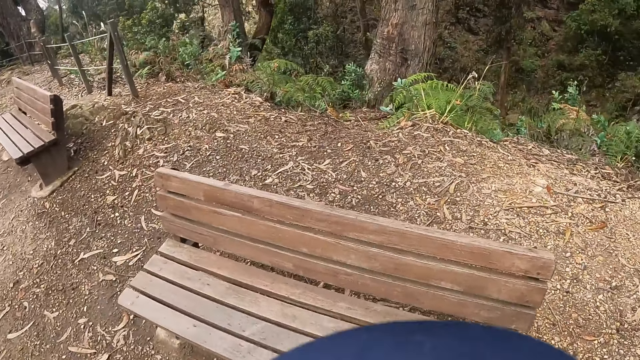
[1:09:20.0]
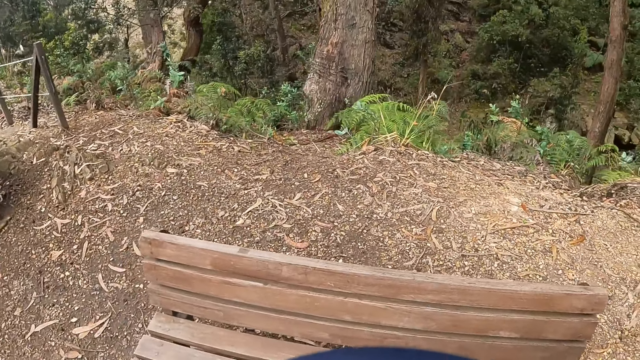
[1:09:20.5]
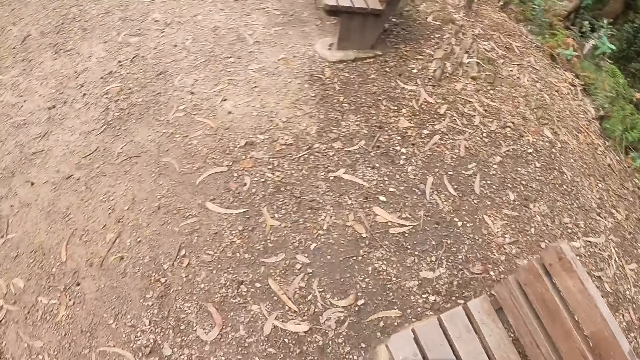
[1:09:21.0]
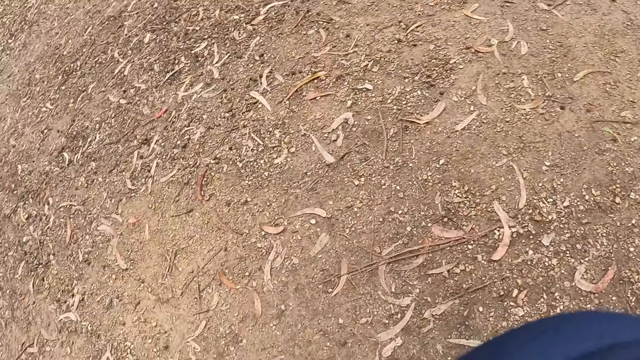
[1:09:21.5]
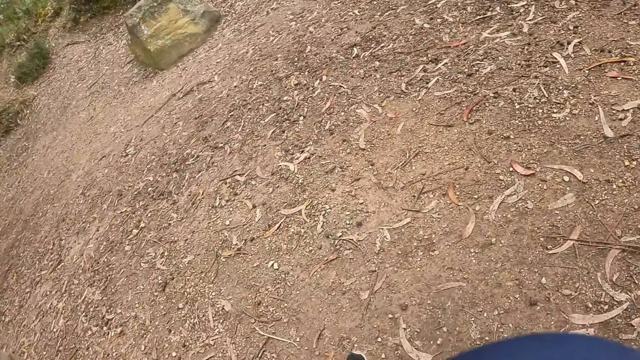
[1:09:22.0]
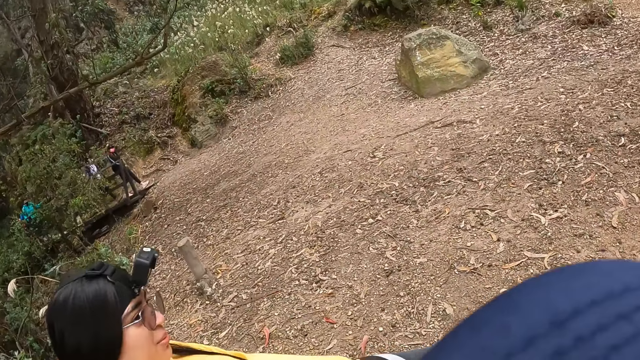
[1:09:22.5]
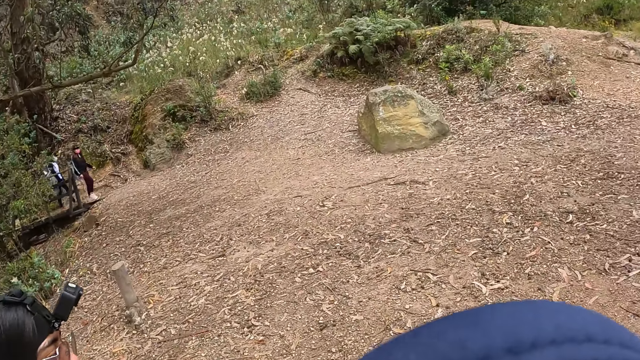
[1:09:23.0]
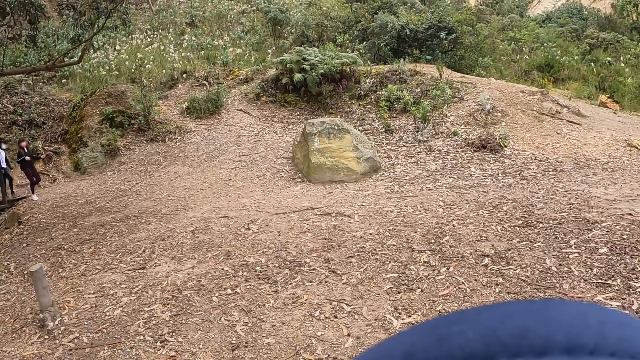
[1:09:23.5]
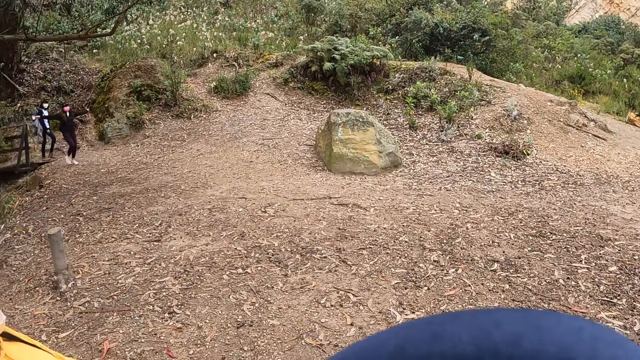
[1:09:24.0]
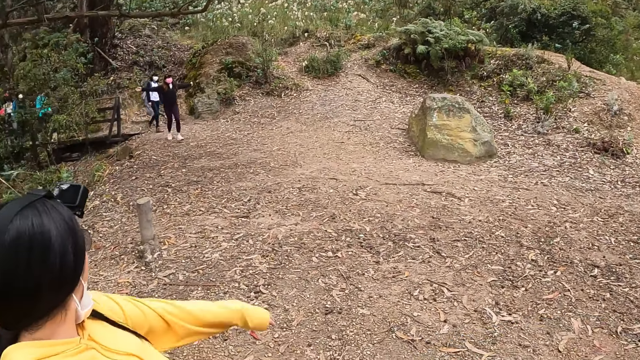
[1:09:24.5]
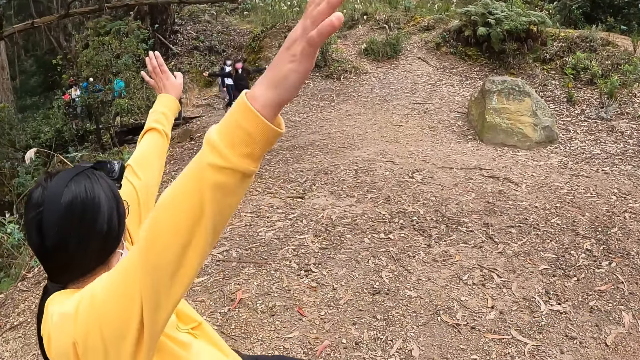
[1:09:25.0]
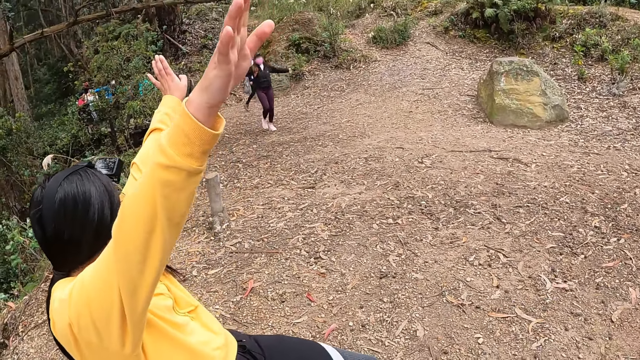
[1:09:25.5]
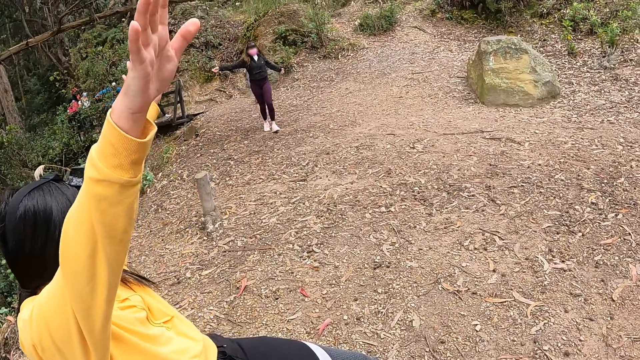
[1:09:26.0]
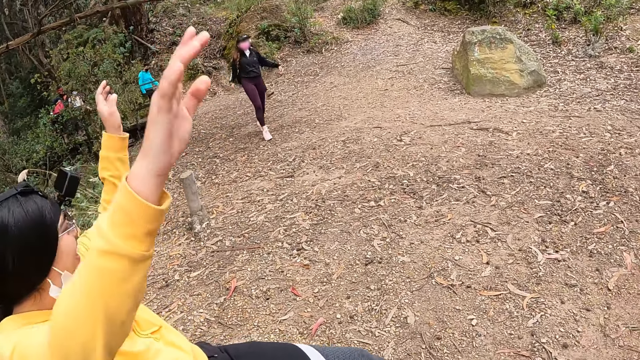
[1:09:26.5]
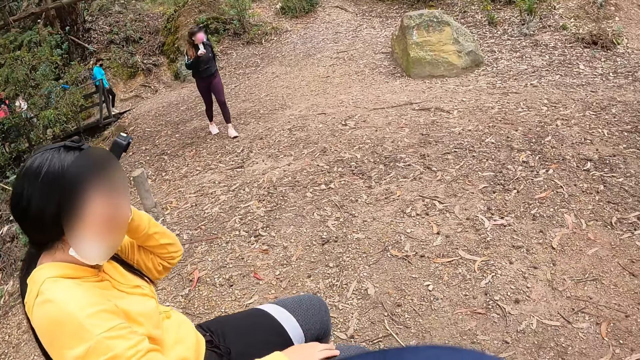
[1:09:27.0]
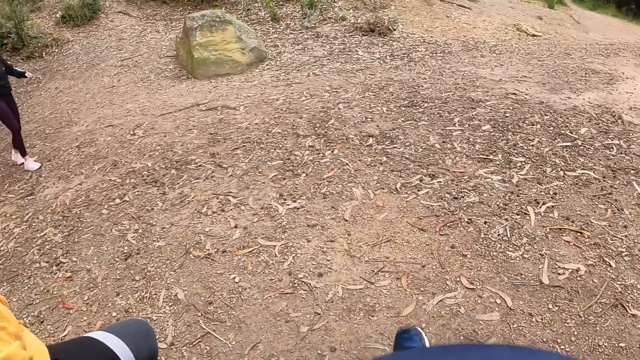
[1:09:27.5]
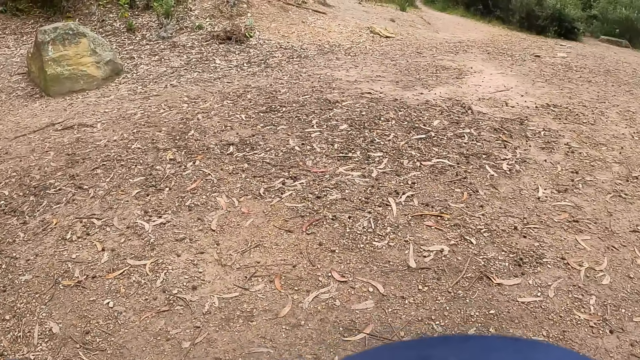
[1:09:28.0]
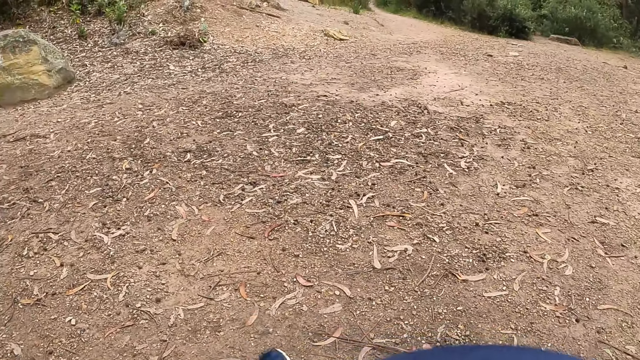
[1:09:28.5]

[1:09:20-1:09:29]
The camera wearer sits on a wooden bench. A lady runs with the hands up towards the camera wearer and another person. The lady raises the hands and lowers the hands.

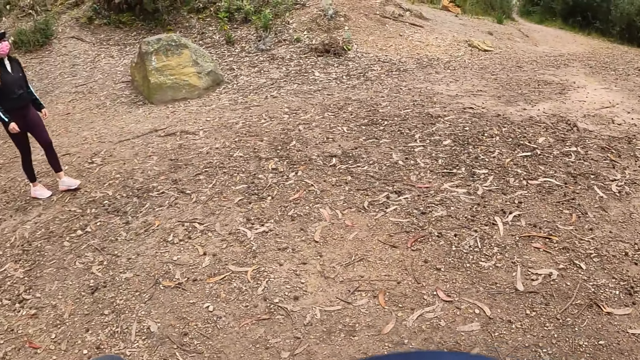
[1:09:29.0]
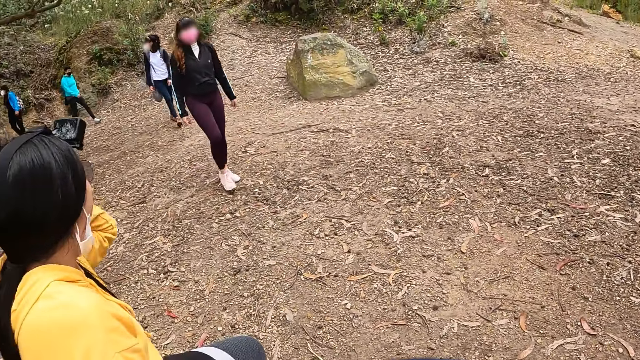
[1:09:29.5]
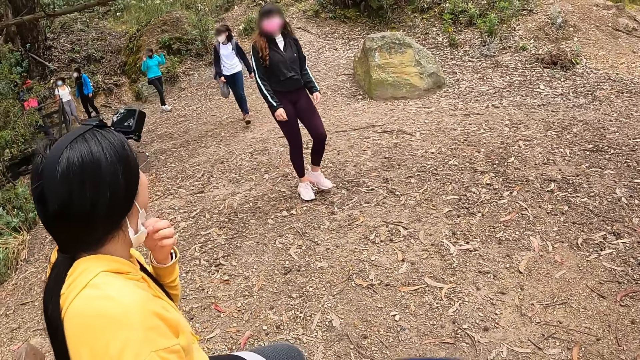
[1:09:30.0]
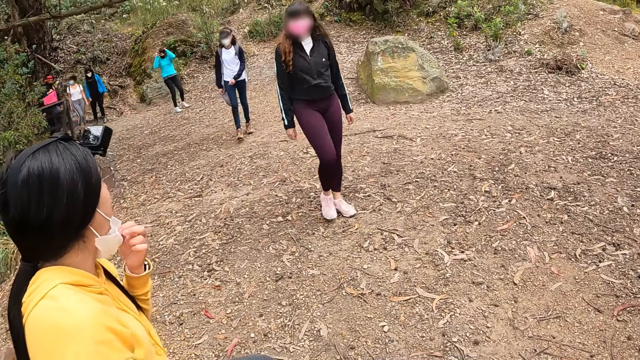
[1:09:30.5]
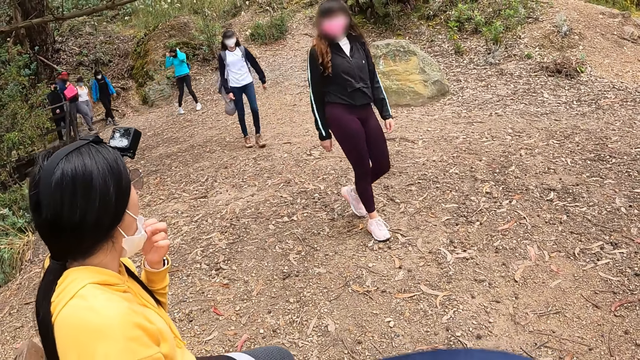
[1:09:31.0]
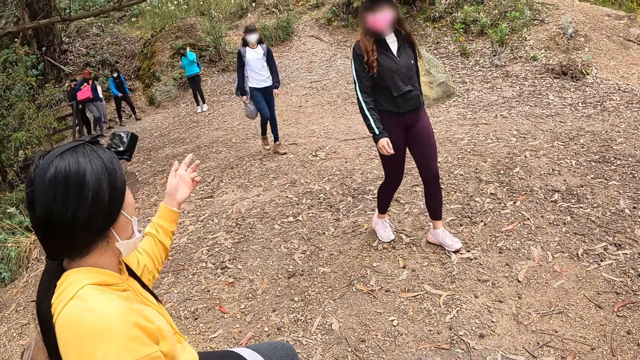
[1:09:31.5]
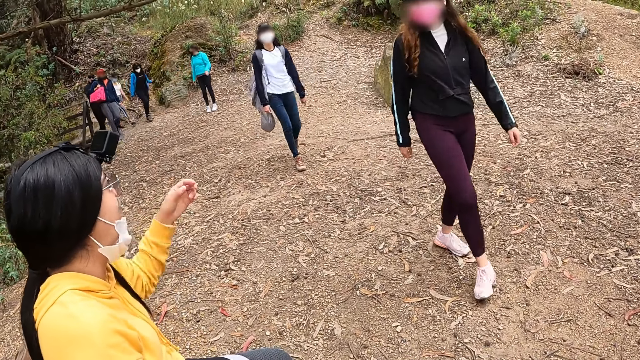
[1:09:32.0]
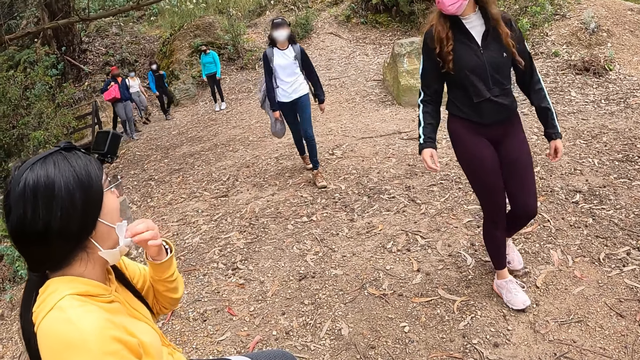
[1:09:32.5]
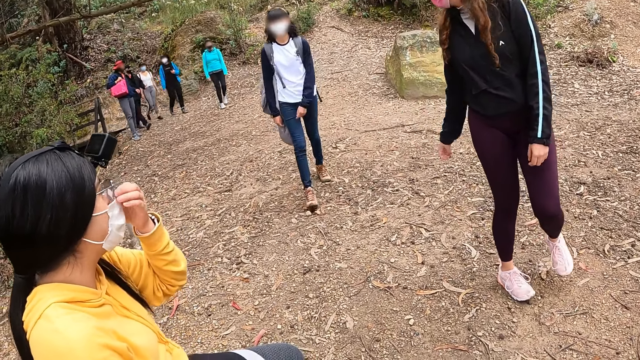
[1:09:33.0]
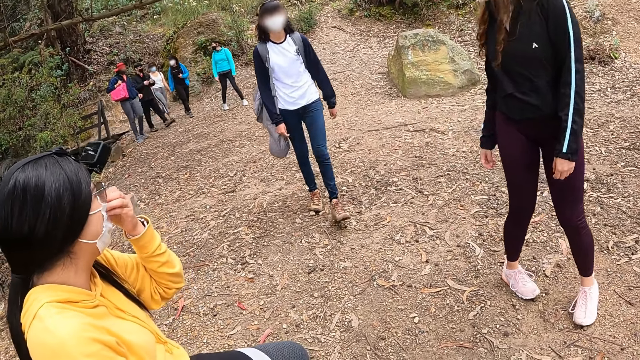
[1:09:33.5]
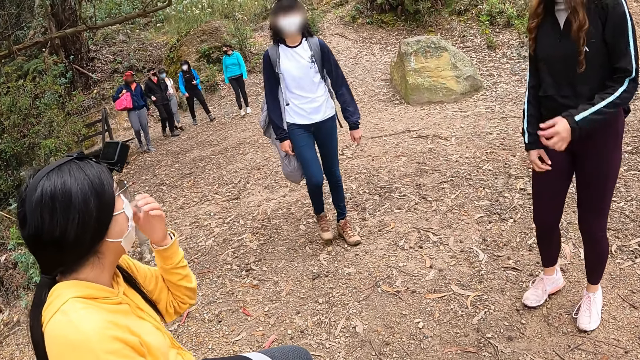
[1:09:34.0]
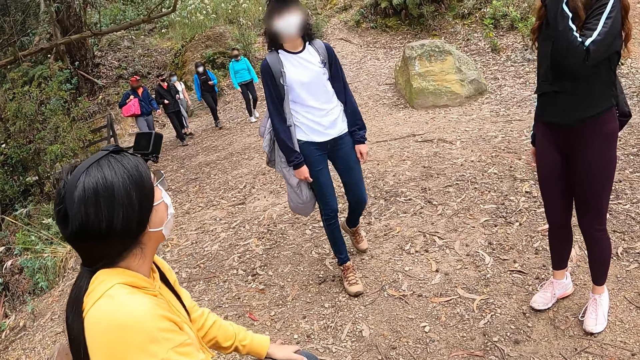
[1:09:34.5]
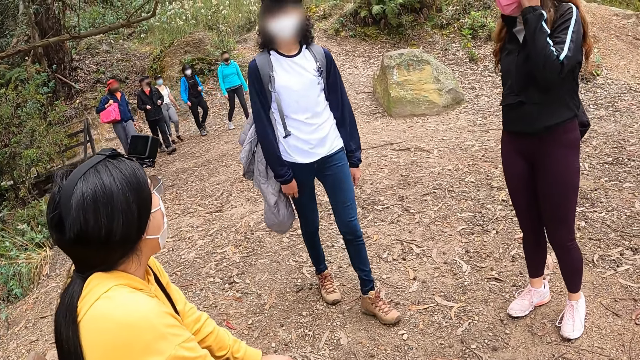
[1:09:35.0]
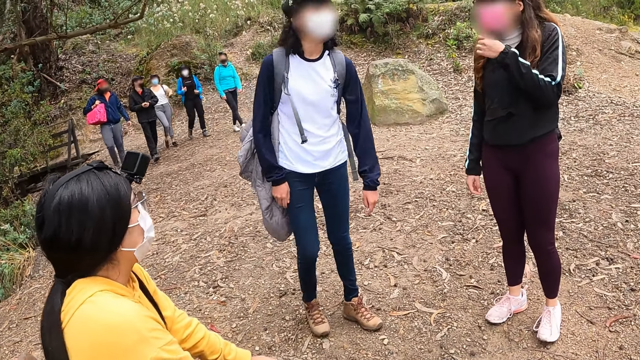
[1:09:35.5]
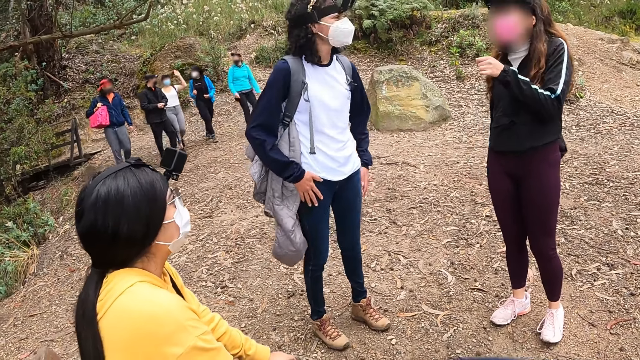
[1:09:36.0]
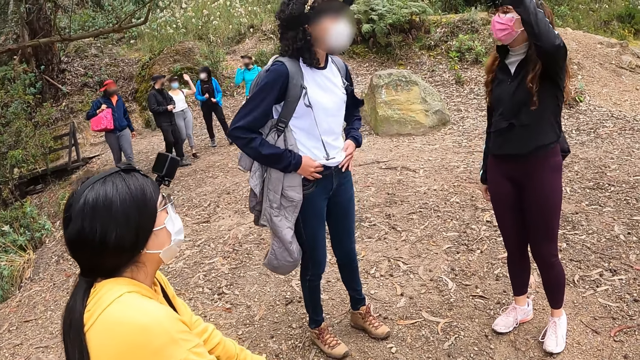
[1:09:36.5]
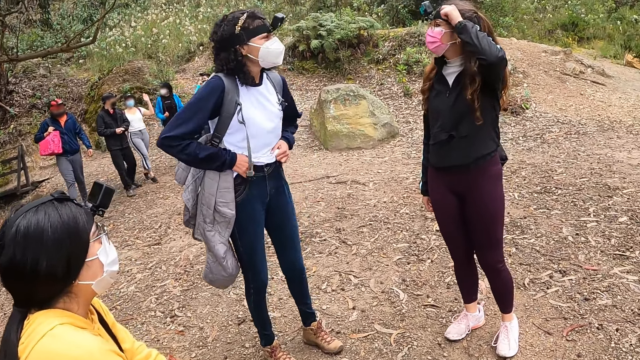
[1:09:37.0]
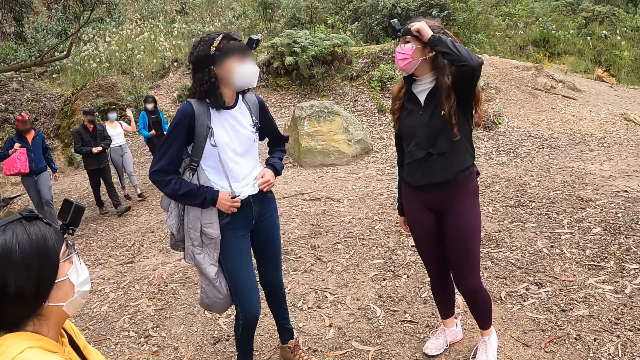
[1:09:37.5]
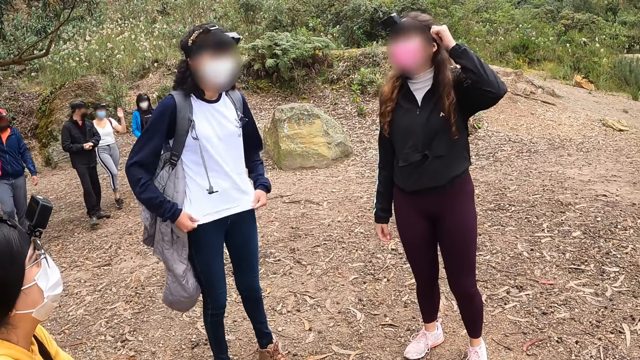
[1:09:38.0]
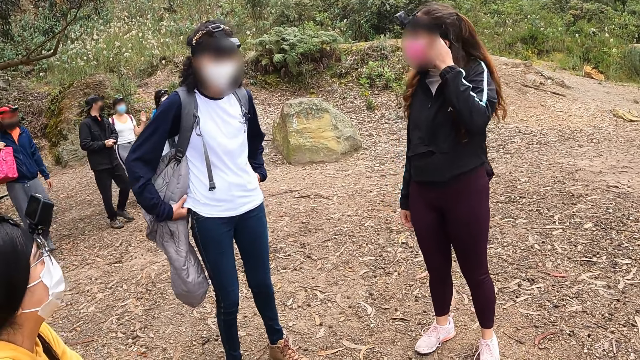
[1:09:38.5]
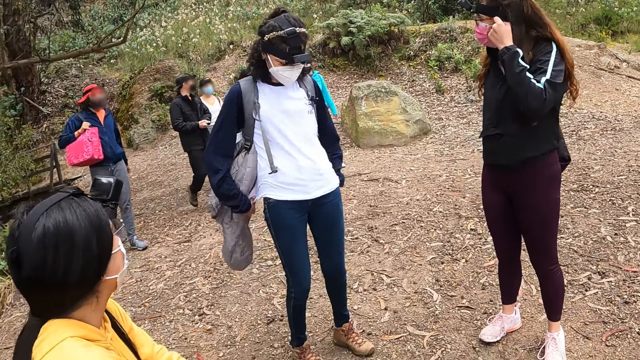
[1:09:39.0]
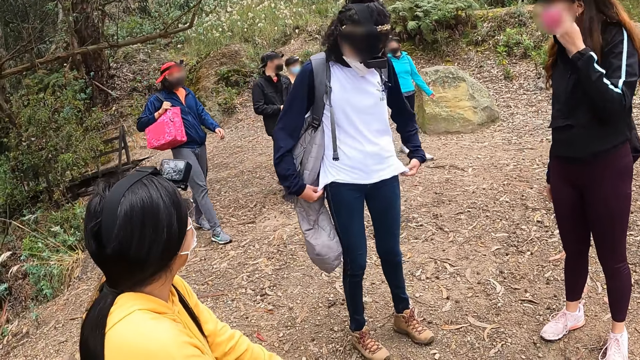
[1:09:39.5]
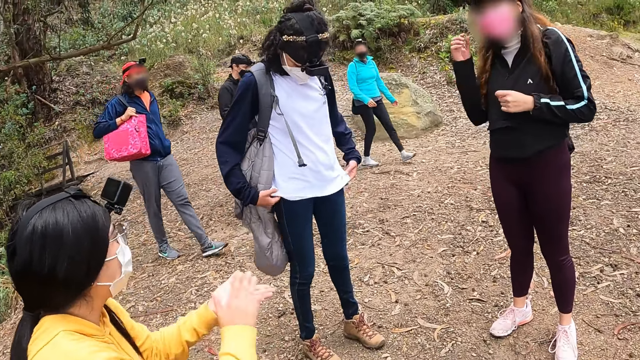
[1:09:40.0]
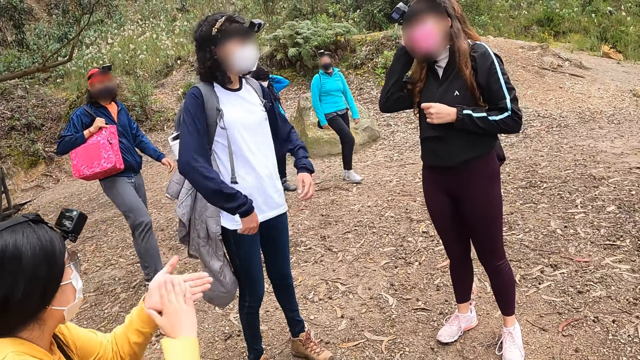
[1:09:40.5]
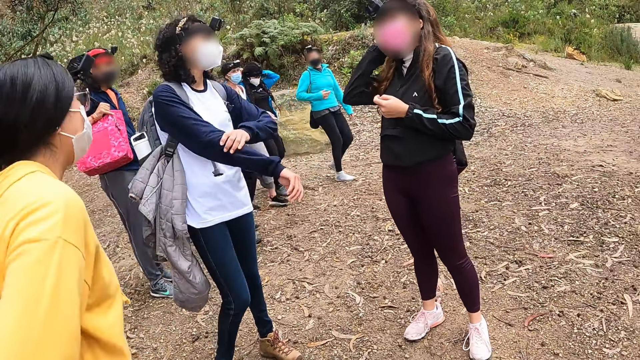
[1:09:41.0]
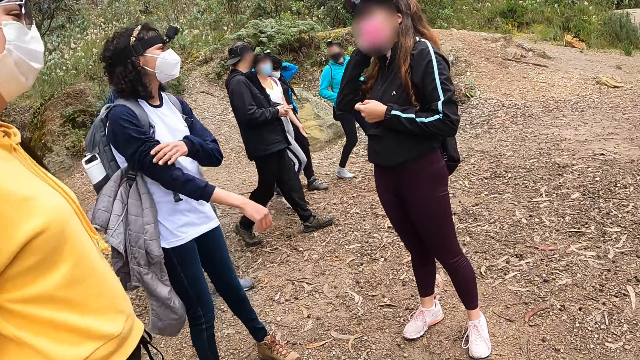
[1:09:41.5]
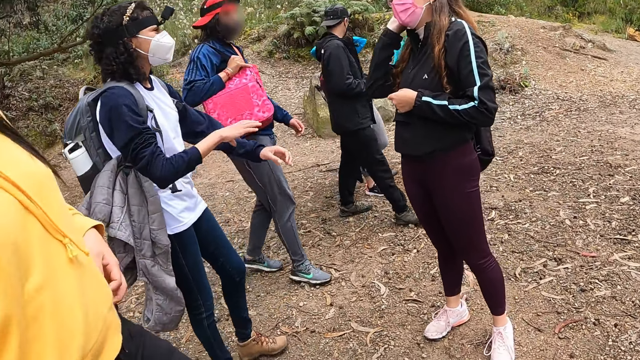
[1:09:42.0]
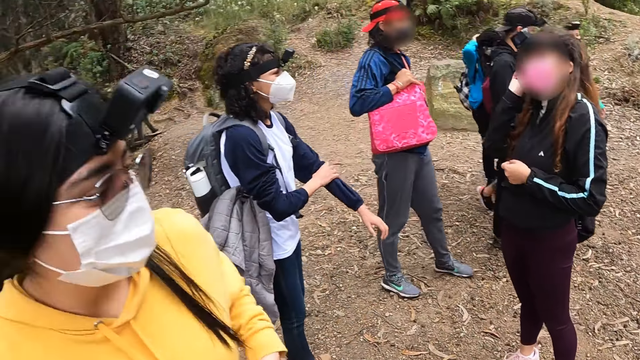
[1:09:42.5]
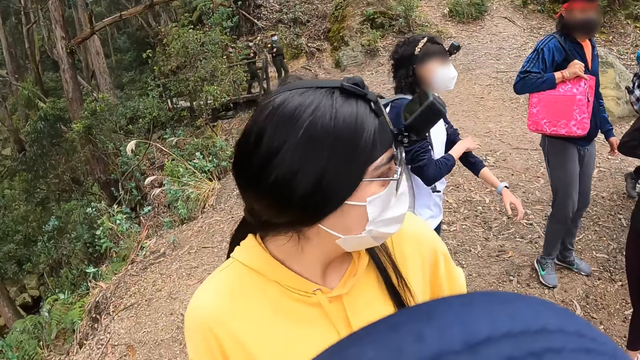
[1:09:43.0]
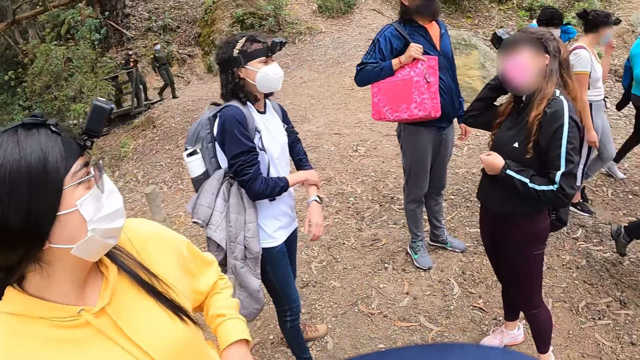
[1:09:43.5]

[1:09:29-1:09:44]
A woman touches her mask. The woman gestures to another woman with her left hand. The first woman stretches the left hand. The first woman adjusts the nose mask on her face with her left hand. A lady adjusts the mask. Another lady holds the waist. The first lady adjusts the camera. The other lady adjusts the top. The first woman dusts both hands together. A third woman itches her head with her right hand. A person gestures with the hands. The first woman stands. The other lady pulls the sleeves. The camera wearer stands.
